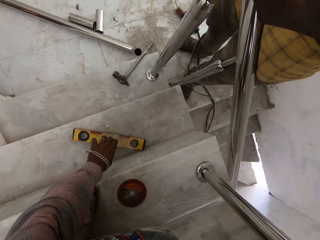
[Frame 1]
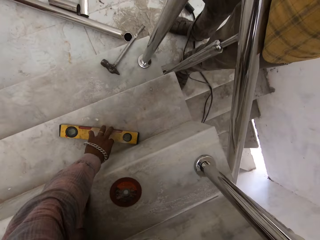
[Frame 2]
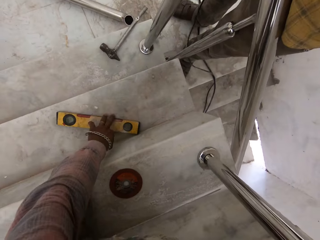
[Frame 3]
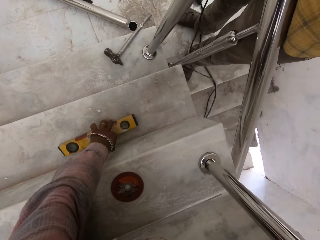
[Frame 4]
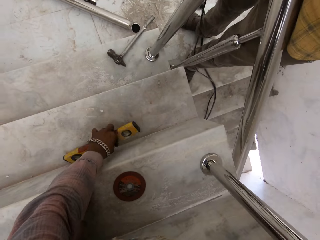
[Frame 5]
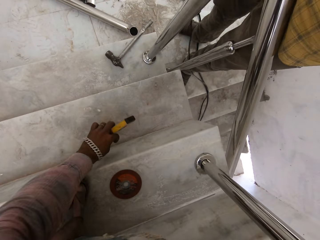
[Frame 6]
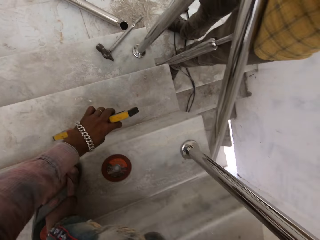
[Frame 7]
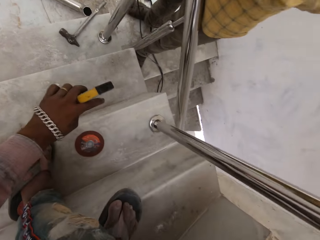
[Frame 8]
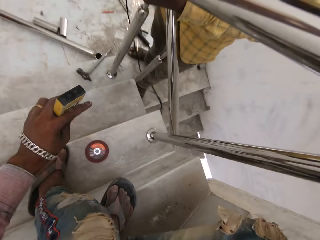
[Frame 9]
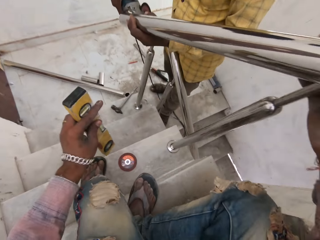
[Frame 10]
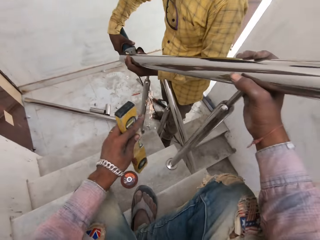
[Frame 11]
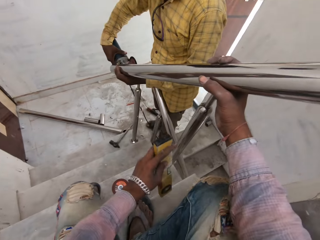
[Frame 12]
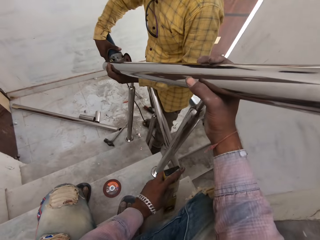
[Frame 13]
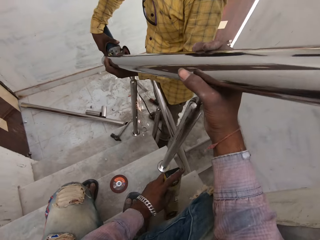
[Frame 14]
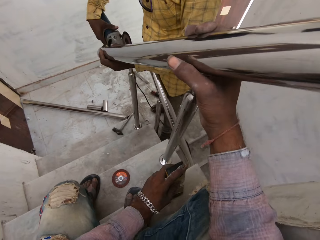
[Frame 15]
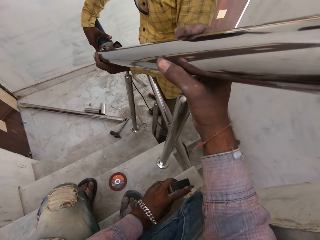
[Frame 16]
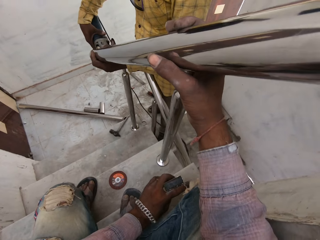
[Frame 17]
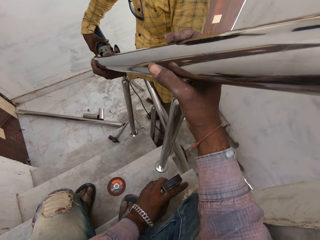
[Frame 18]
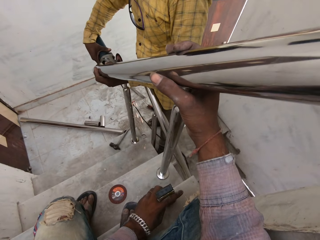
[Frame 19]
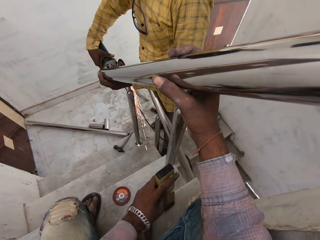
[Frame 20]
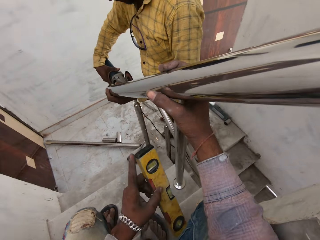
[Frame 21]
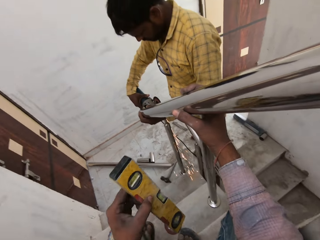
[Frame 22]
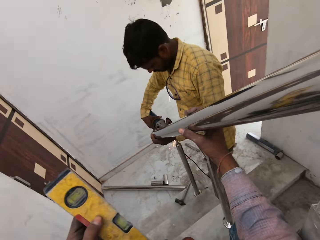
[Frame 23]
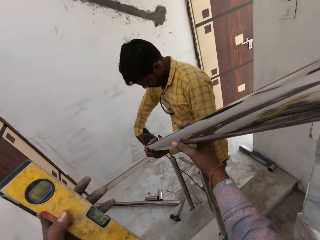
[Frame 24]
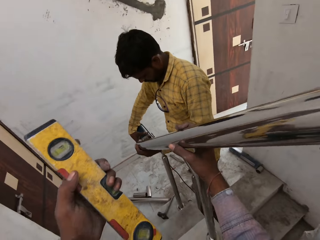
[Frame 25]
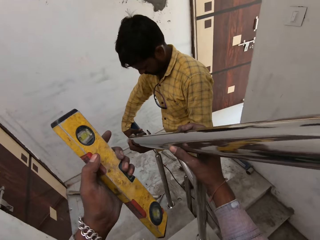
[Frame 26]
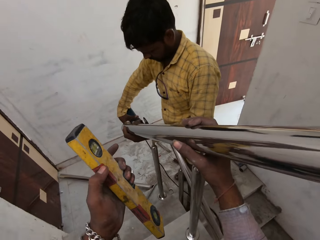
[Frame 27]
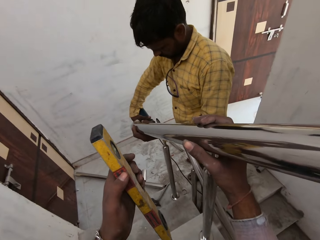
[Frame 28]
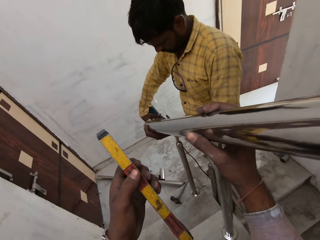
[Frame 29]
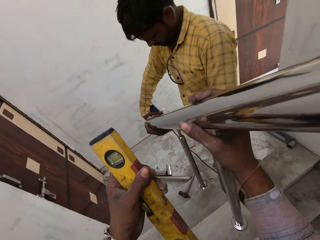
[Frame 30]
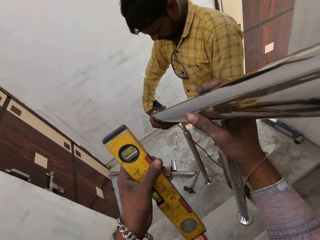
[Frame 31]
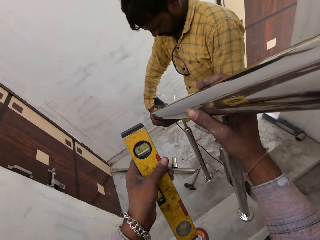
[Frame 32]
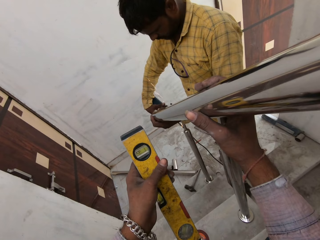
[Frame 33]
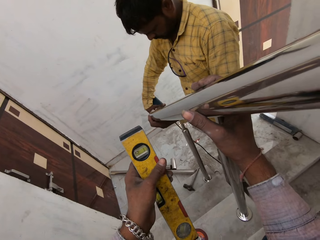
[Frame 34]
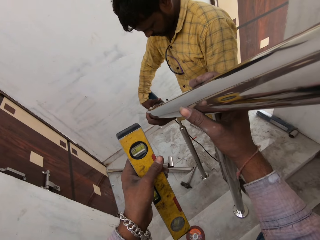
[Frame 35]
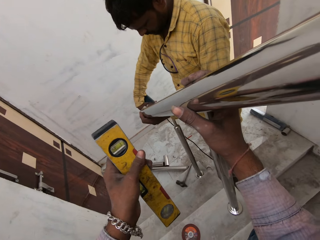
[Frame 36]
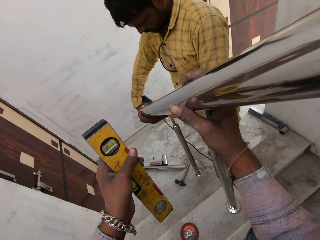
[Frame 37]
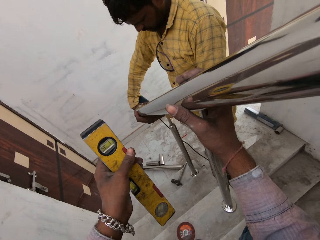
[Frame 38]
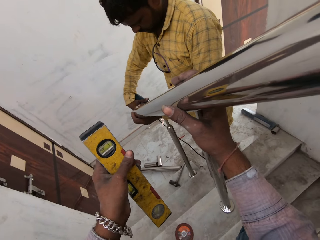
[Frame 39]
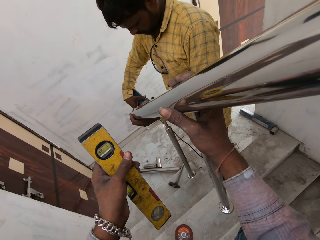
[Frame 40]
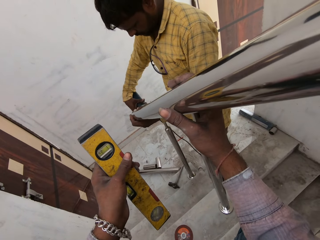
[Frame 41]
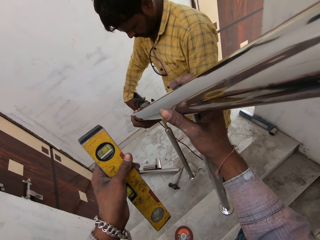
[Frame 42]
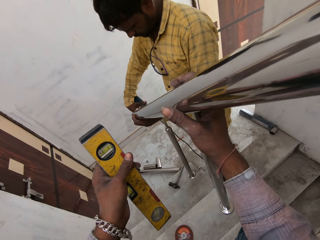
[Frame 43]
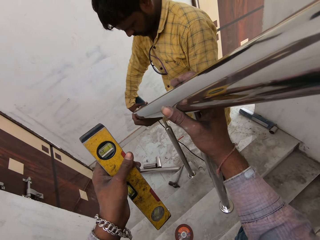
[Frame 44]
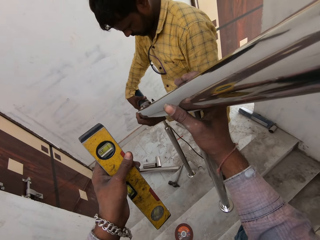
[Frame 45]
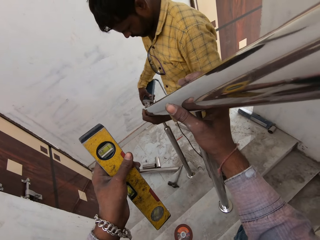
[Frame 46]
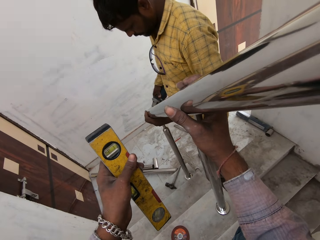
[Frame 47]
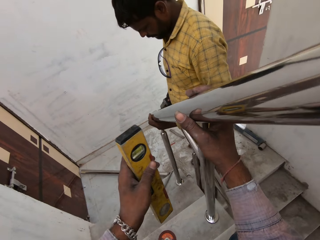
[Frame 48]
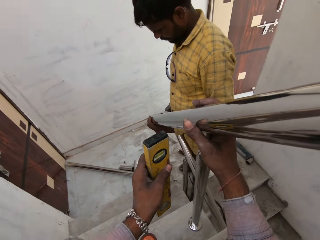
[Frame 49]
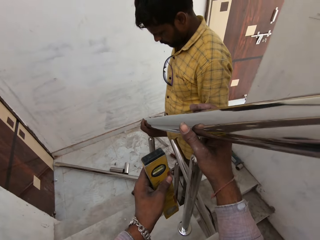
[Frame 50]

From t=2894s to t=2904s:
The camera wearer picks up a spirit level from the staircase with his left hand. A man starts the angle grinder with his right hand and smoothens the metal tube in his left hand with the angle grinder in his right hand. The camera wearer hits the spirit level on the staircase with his left hand. He picks up the spirit level from the staircase with his left hand.

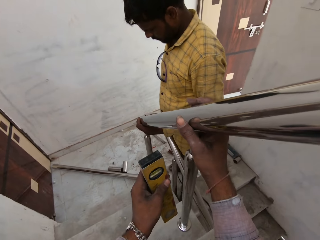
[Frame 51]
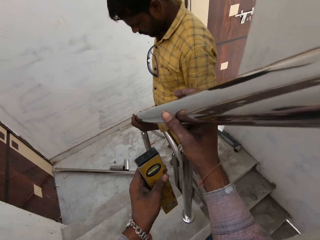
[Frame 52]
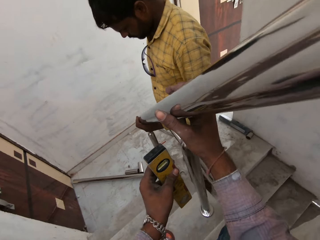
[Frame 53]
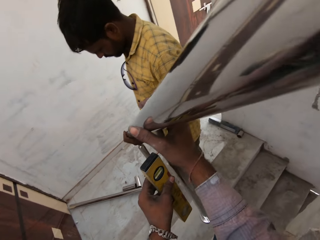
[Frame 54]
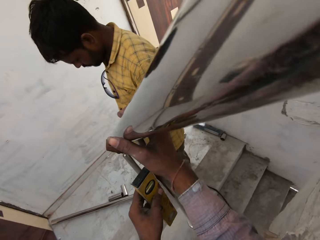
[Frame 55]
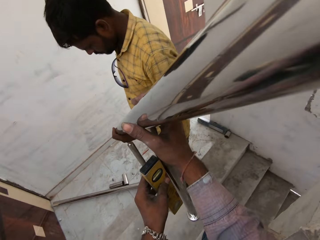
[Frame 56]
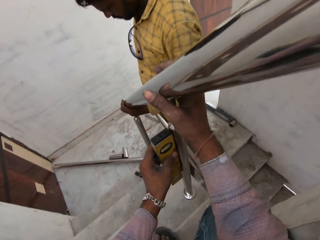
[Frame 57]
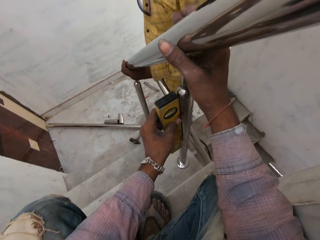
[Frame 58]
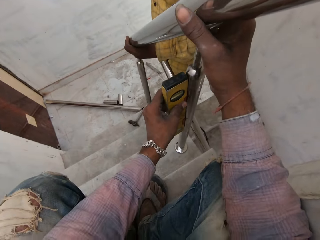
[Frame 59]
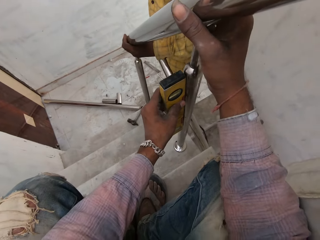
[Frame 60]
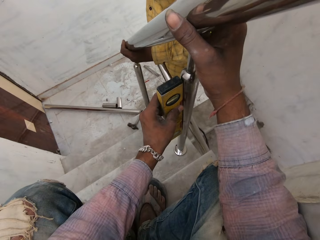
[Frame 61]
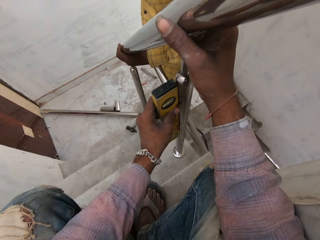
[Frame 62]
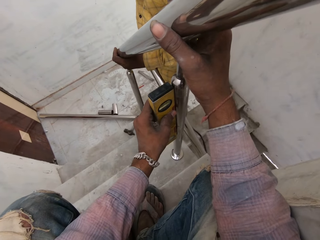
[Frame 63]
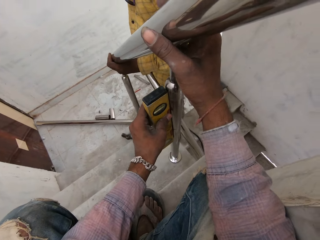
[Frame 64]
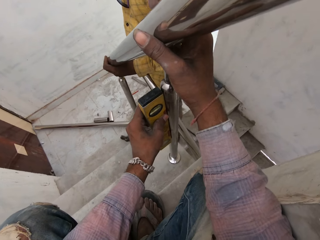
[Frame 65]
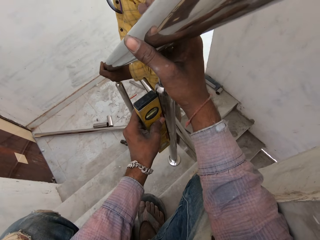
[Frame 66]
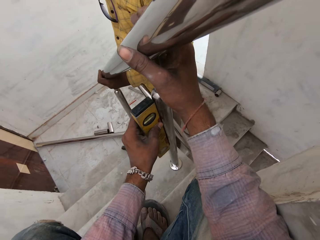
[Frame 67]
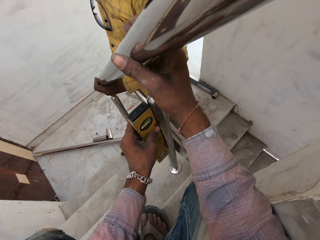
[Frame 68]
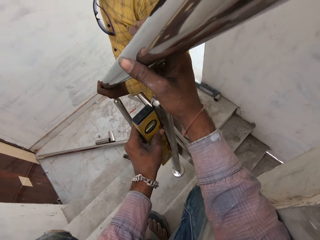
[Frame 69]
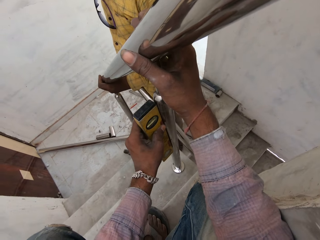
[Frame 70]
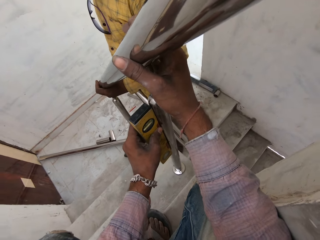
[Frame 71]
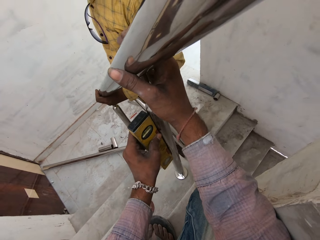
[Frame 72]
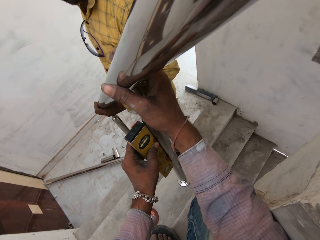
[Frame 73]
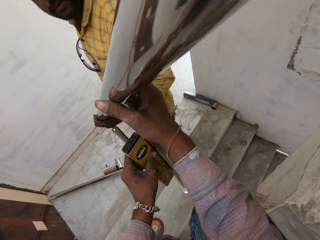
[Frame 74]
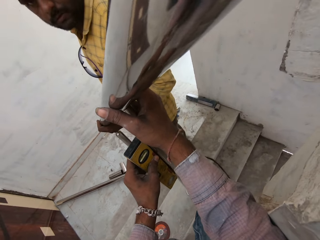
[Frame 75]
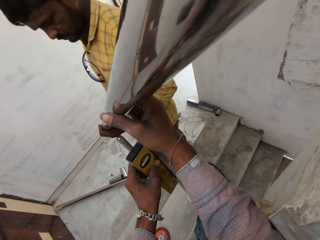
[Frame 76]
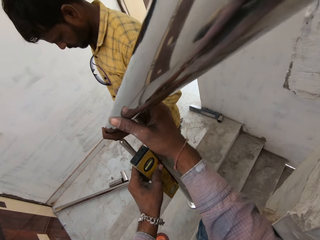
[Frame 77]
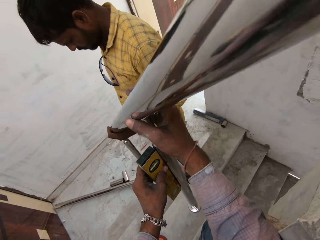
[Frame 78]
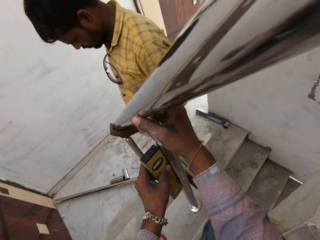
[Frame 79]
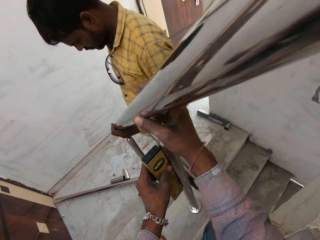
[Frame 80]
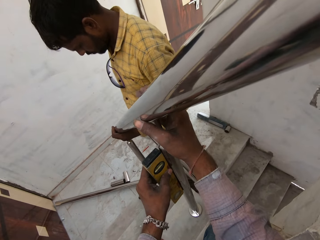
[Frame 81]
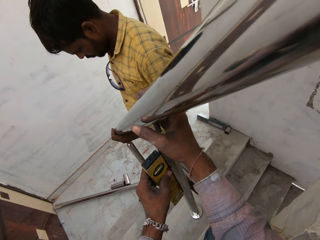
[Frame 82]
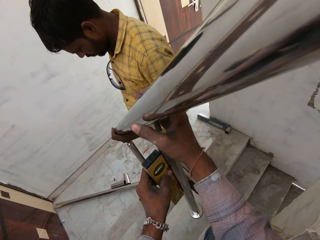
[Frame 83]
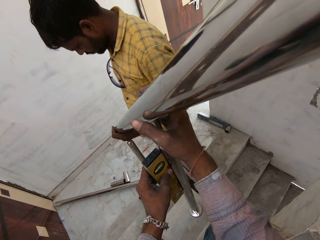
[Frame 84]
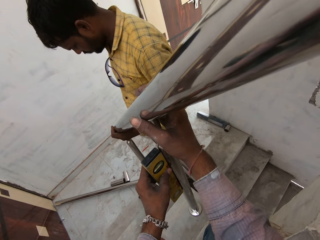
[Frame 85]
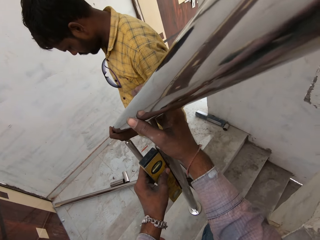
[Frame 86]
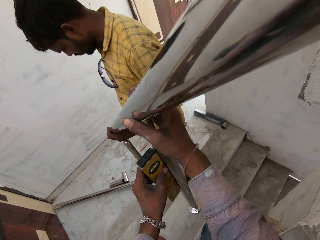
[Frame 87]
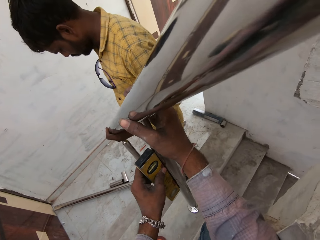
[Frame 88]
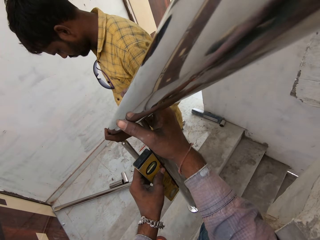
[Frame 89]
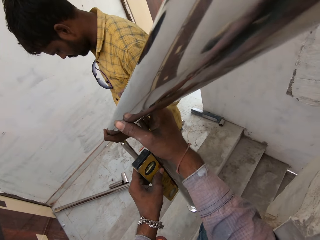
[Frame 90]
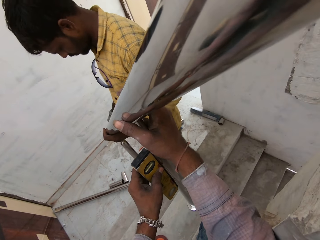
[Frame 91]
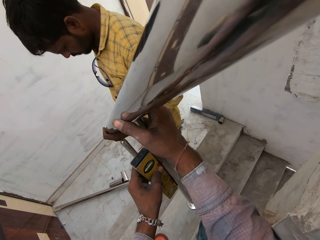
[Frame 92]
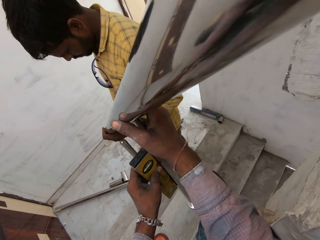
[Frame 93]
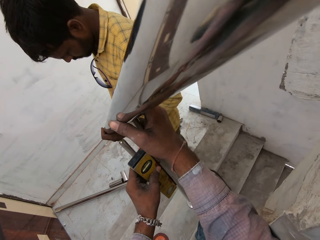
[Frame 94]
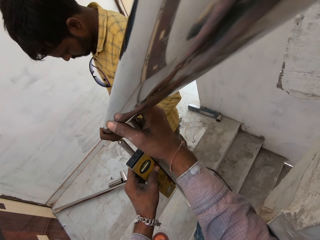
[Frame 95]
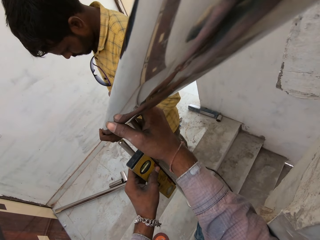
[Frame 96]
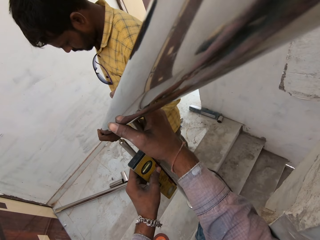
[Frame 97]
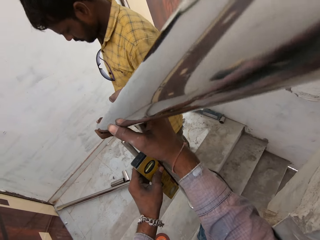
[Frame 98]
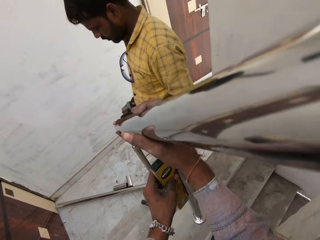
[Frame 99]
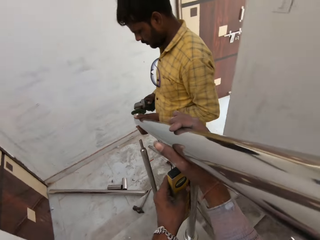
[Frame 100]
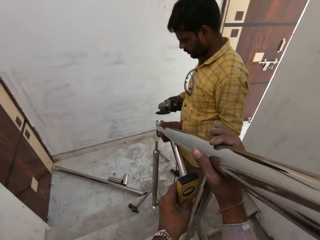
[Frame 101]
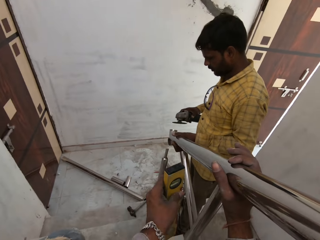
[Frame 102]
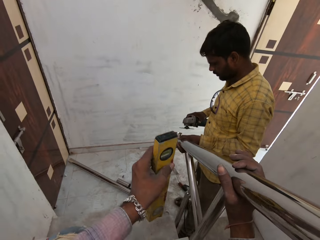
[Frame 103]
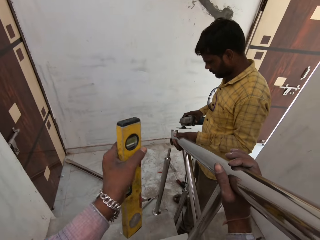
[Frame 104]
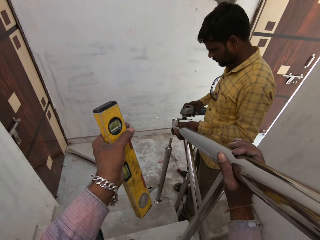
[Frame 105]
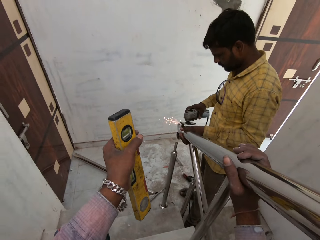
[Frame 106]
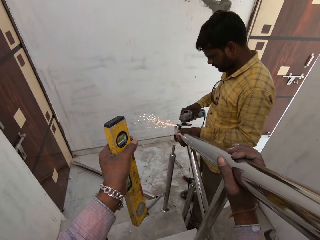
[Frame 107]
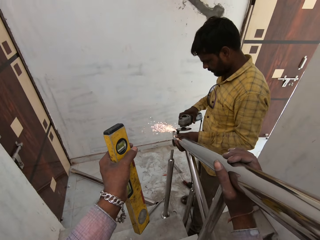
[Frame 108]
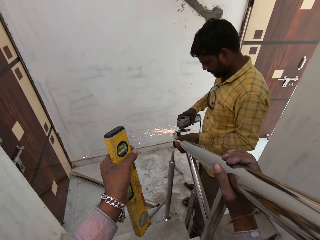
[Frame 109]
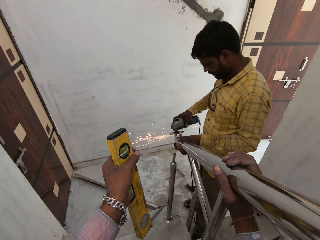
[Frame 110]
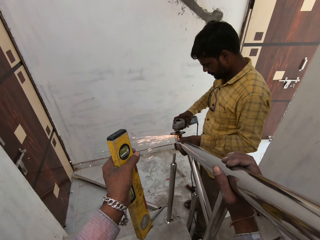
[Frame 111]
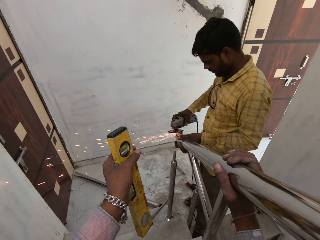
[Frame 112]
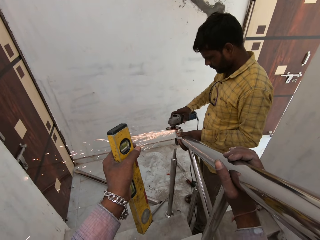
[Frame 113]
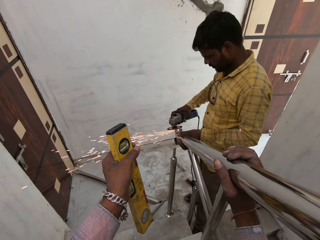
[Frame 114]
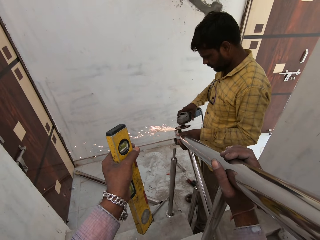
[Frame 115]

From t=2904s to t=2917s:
The camera wearer places the spirit level by the handrail of the staircase with his left hand. He measures the steel metal with the level tool. He converses with the man. The man adjusts the metal rod on the handrail of the staircase with his left hand. The camera wearer removes the spirit level from the handrail of the staircase with his left hand. The man starts the angle grinder with his right hand and smoothens the metal tube in his left hand with the angle grinder in his right hand.
